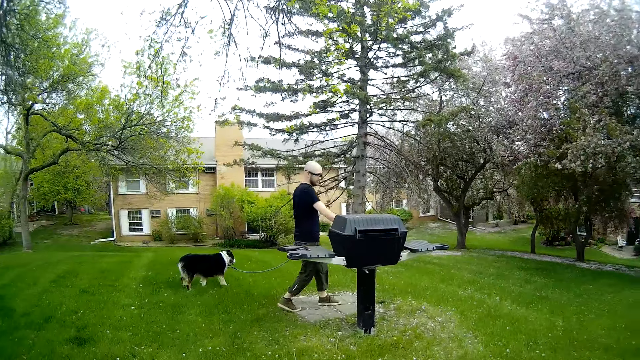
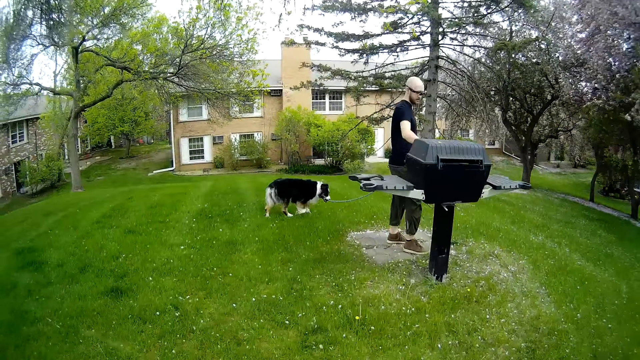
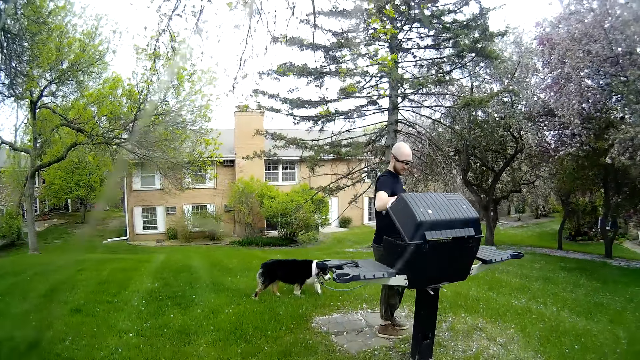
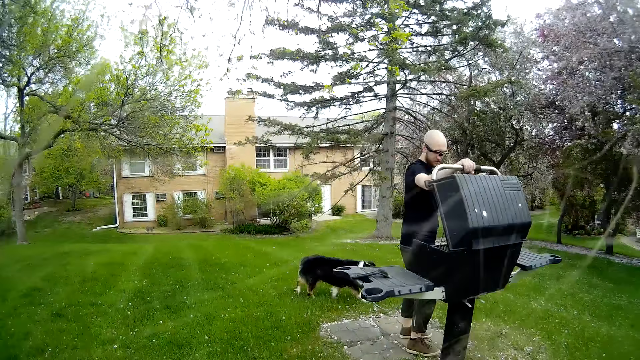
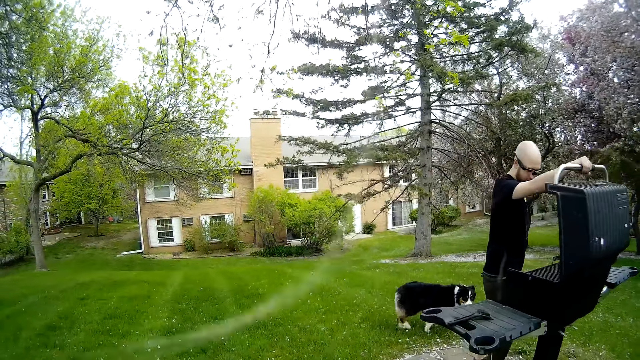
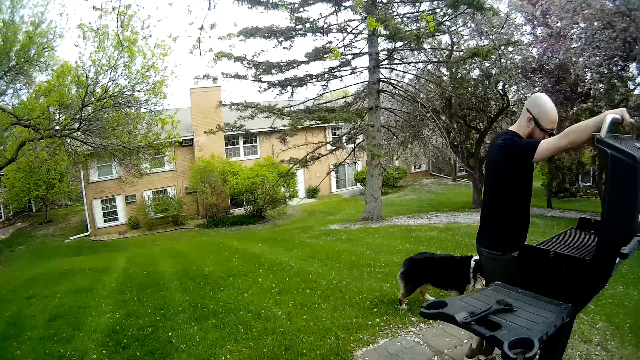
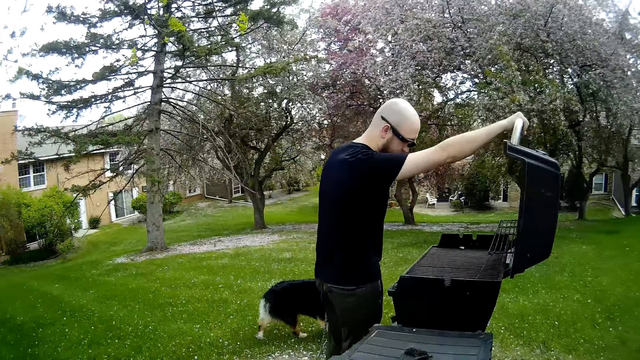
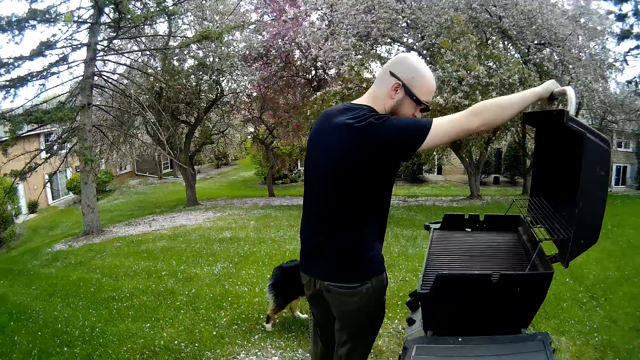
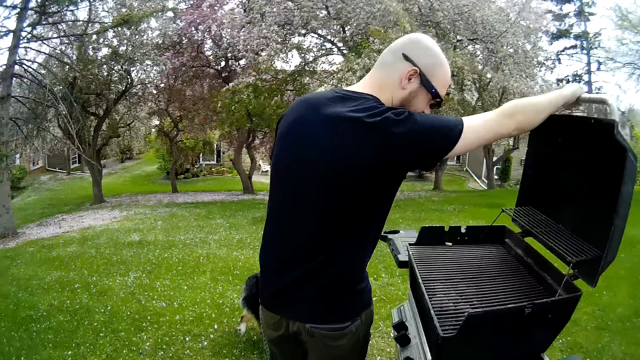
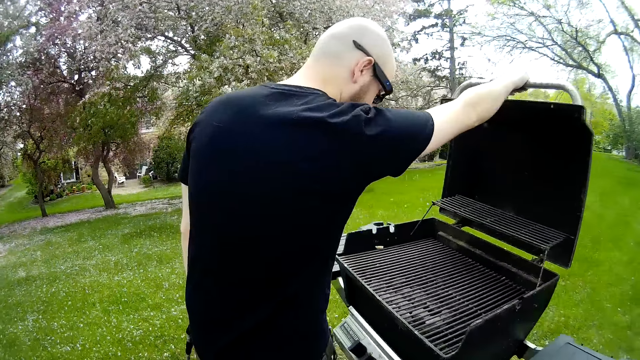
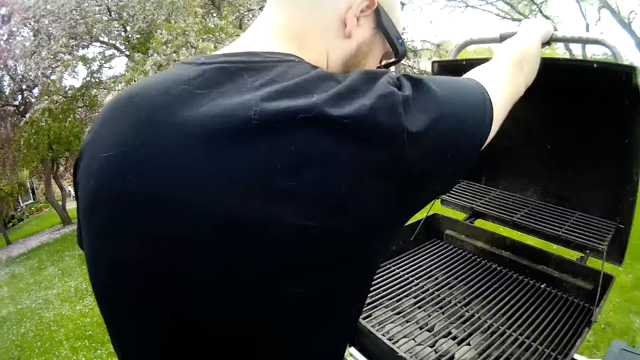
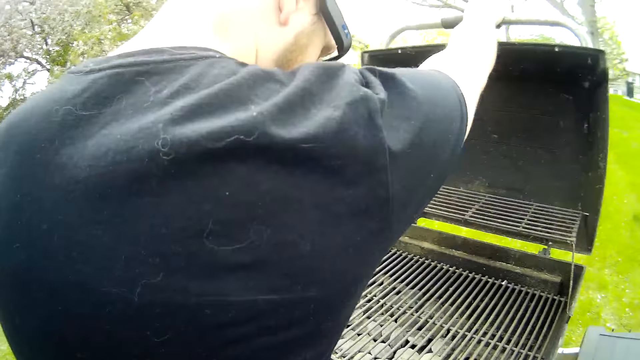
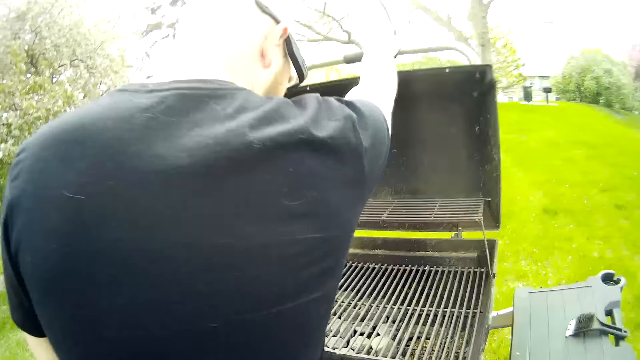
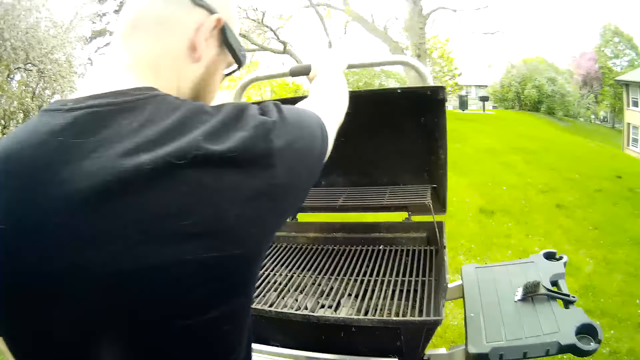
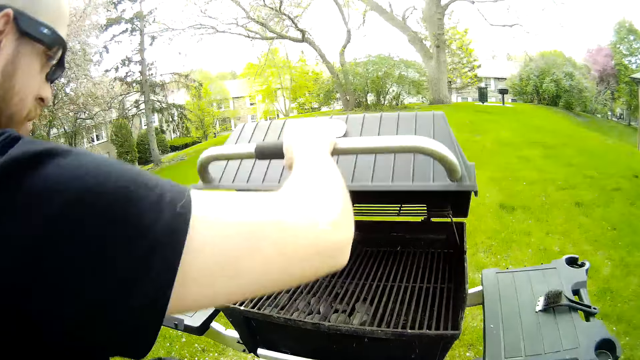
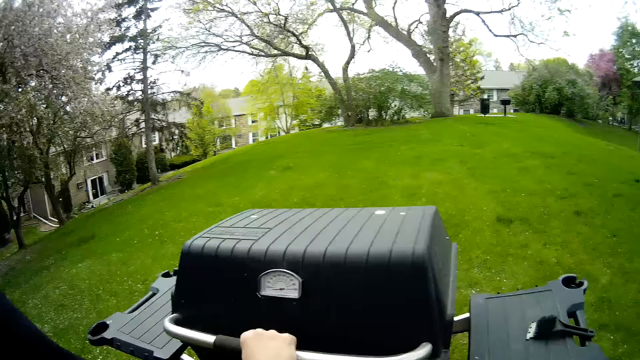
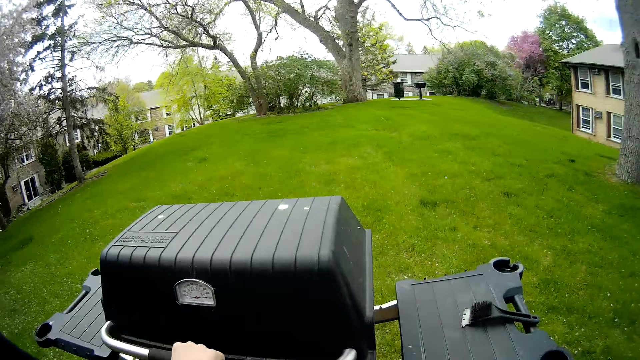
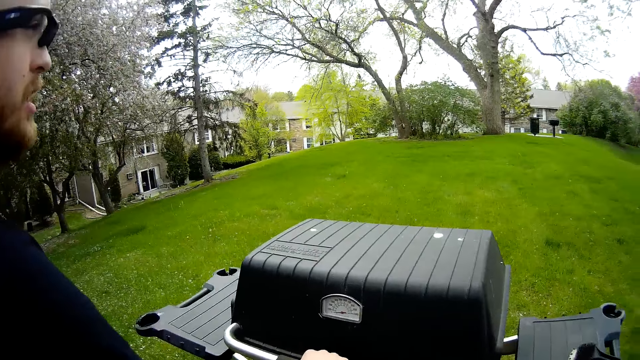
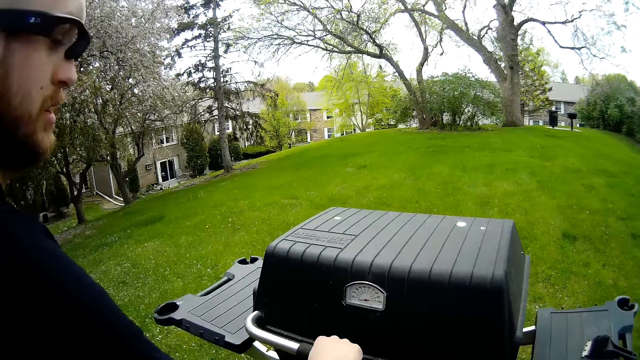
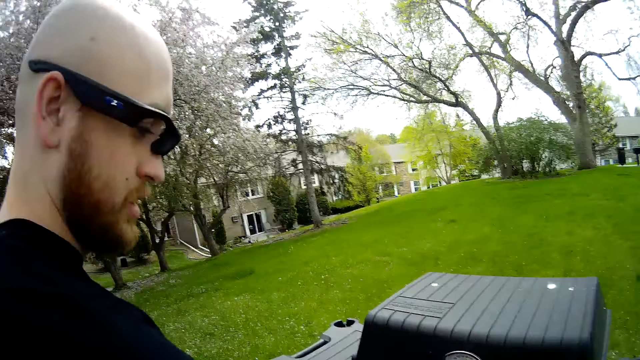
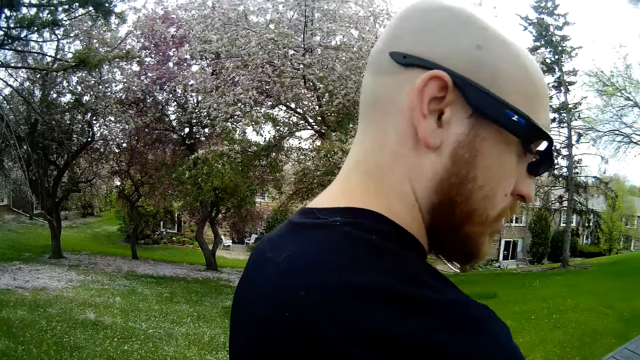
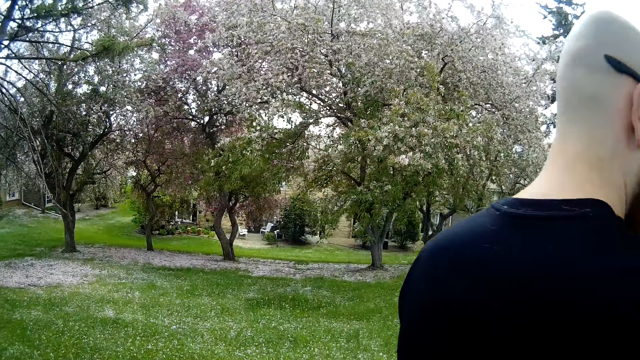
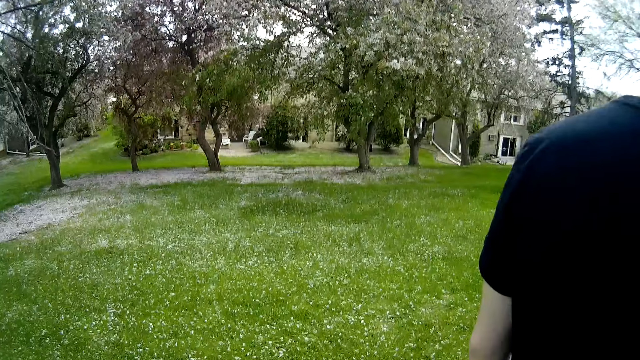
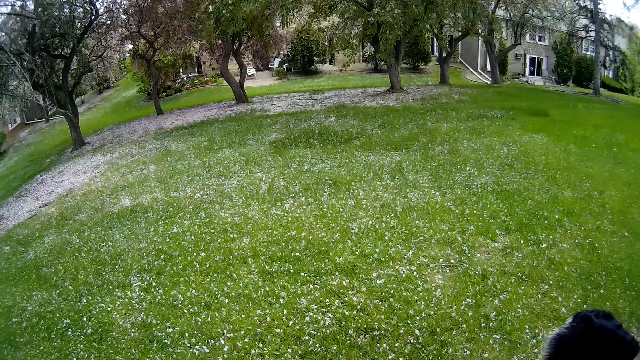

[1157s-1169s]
A man opens a barbecue grill cover with his right hand. The man closes the barbecue grill cover with his right hand.

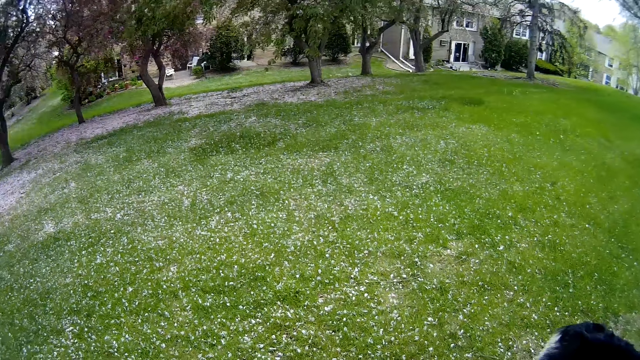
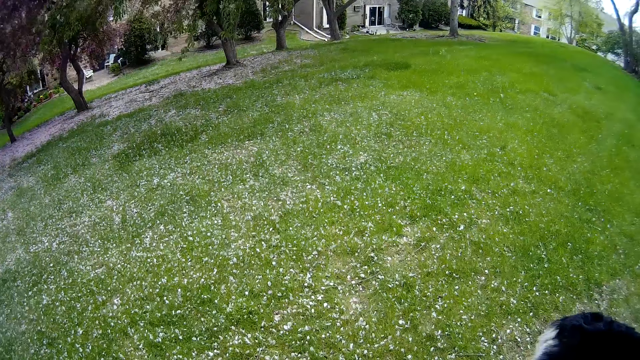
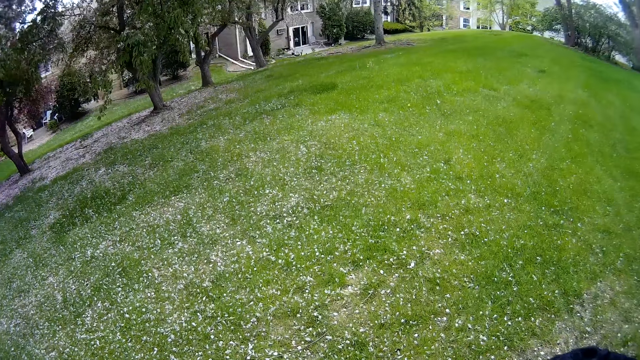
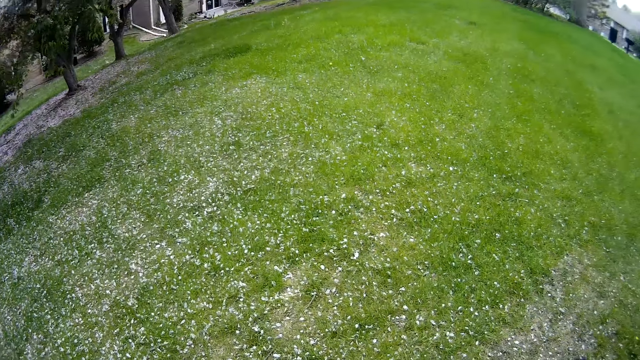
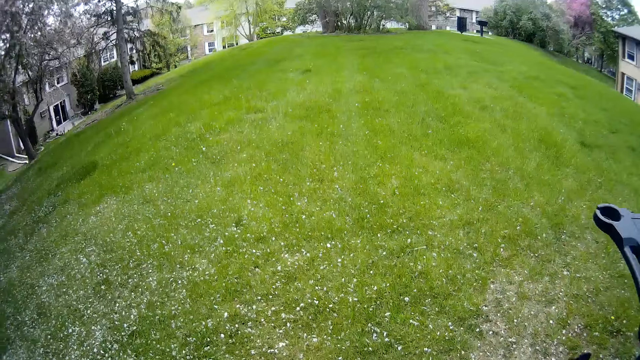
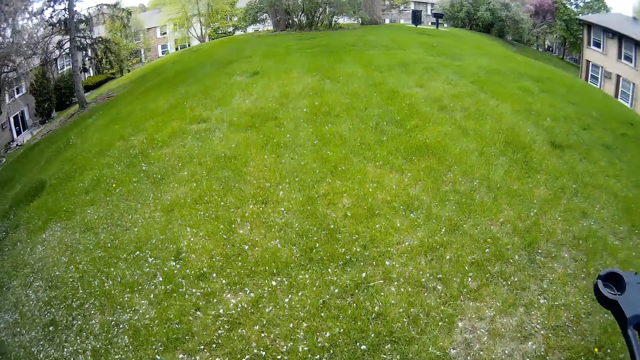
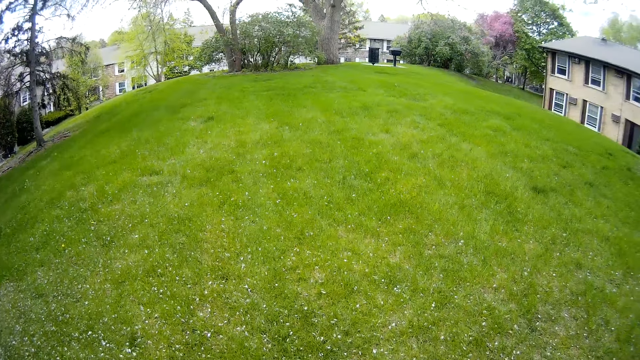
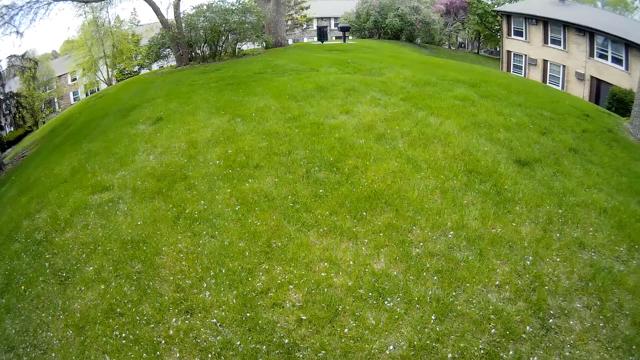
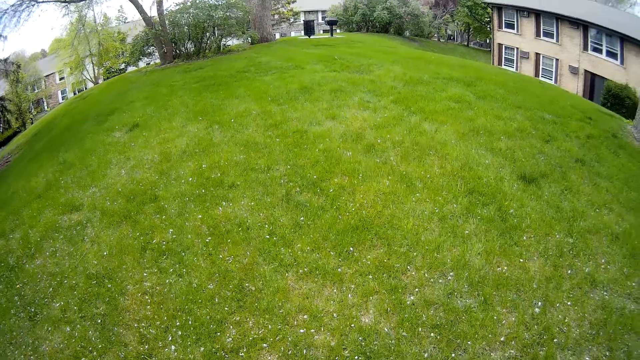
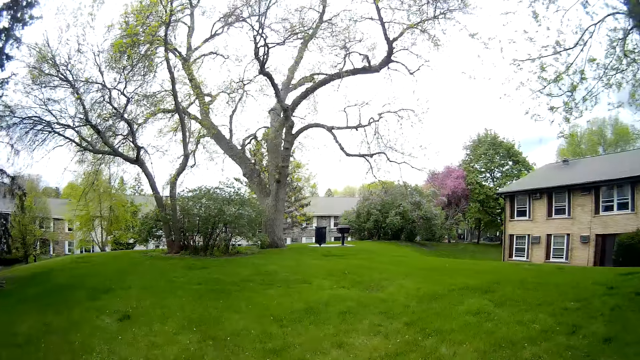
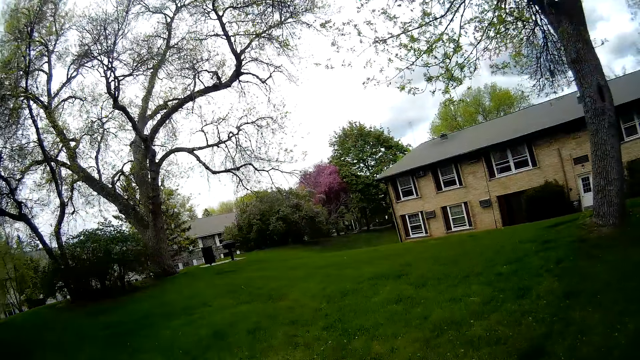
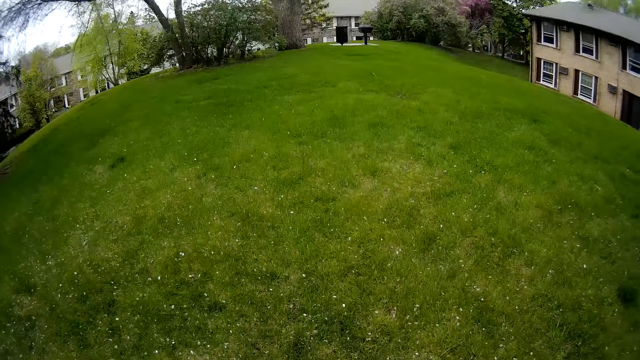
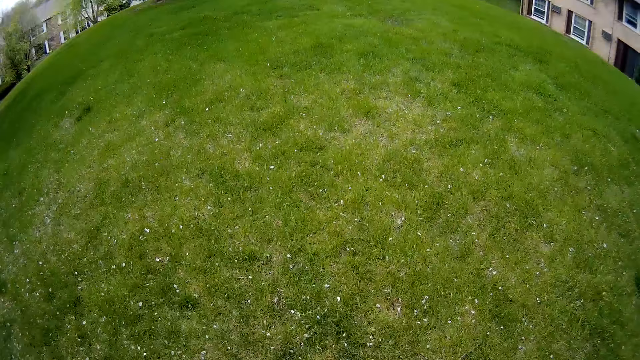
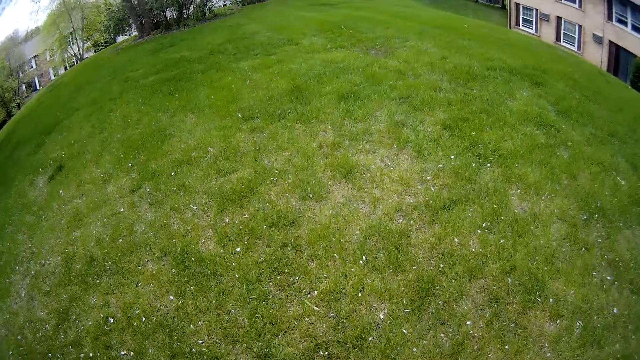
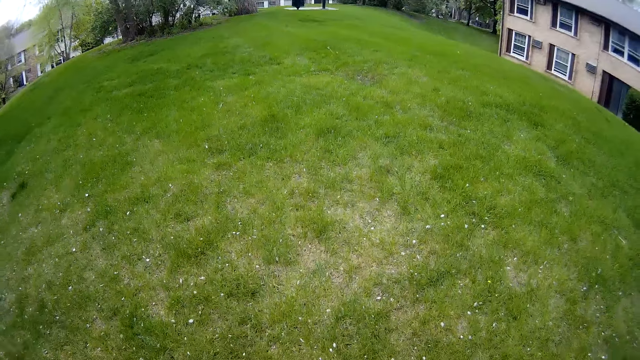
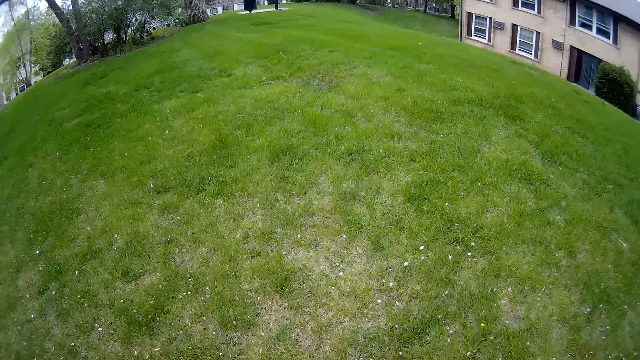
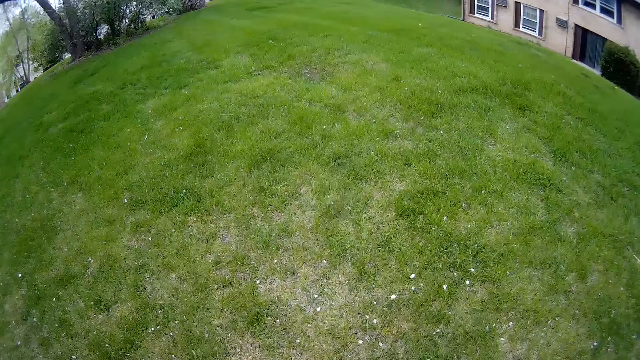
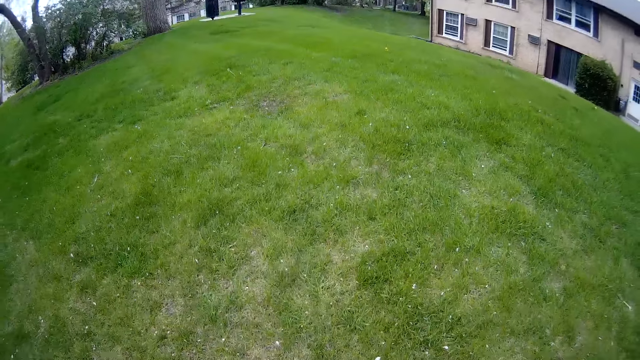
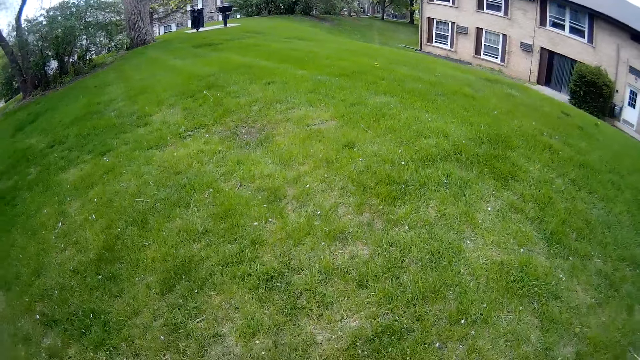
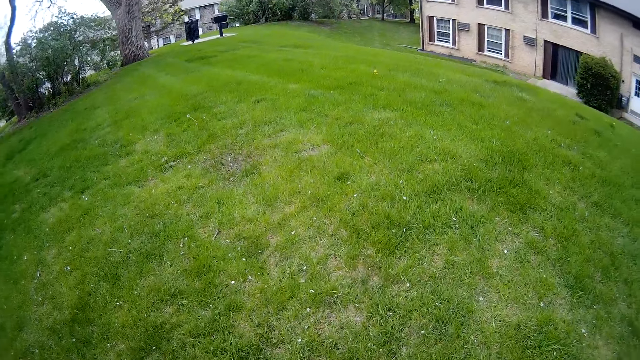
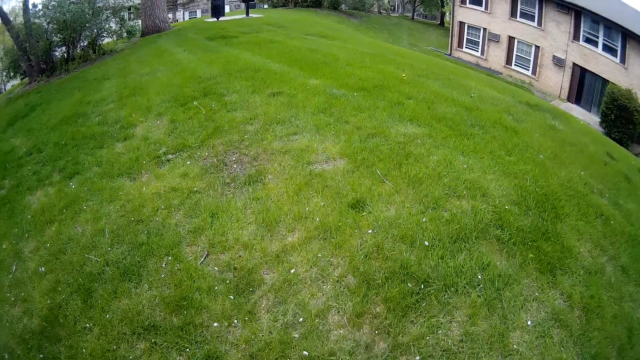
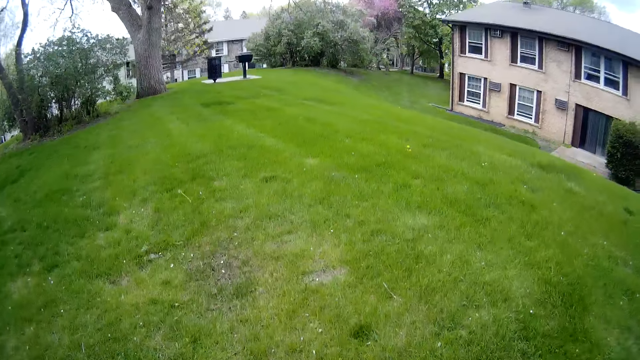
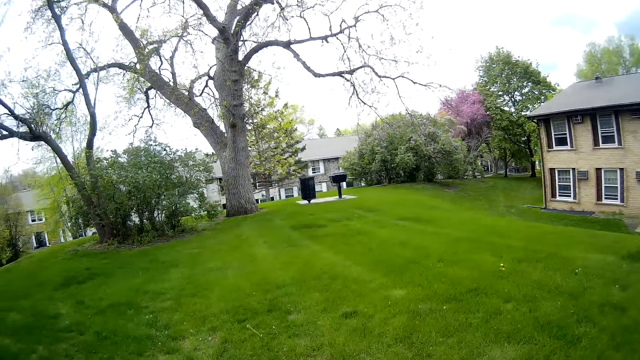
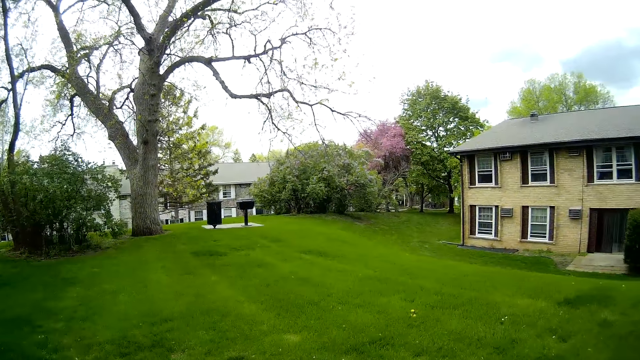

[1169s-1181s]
The camera wearer walks around. They converse with a man.
